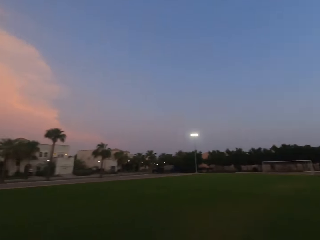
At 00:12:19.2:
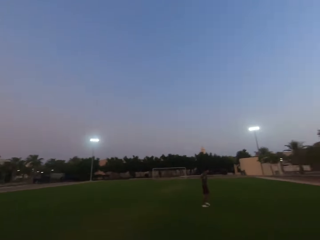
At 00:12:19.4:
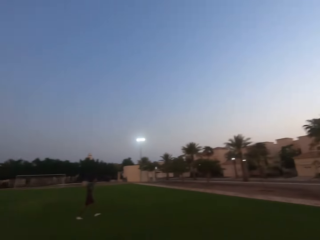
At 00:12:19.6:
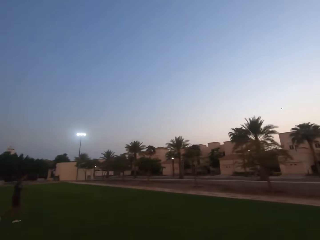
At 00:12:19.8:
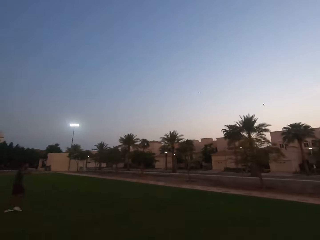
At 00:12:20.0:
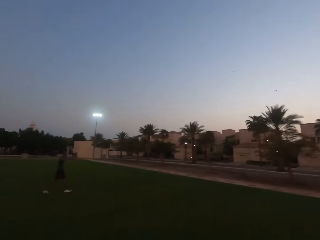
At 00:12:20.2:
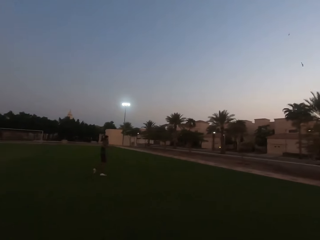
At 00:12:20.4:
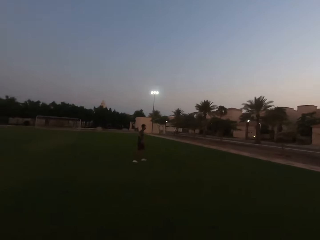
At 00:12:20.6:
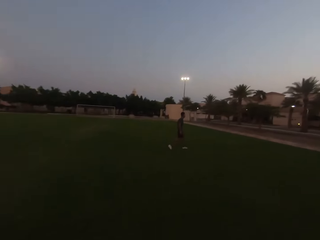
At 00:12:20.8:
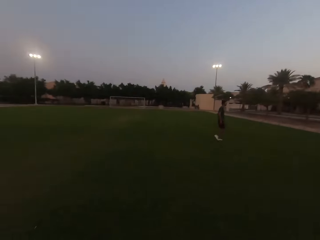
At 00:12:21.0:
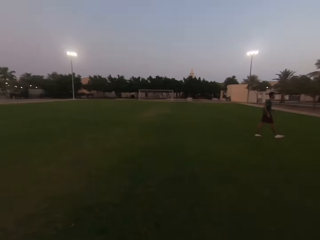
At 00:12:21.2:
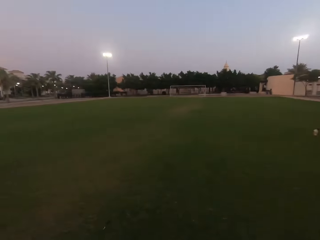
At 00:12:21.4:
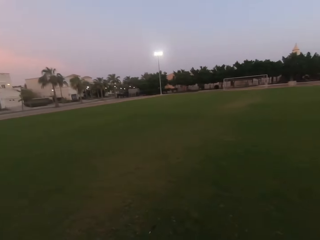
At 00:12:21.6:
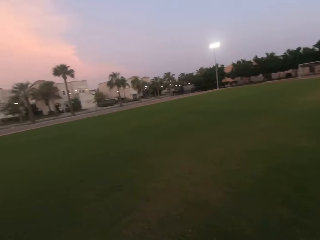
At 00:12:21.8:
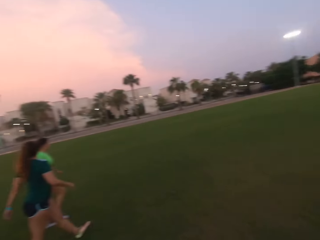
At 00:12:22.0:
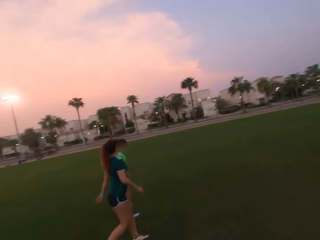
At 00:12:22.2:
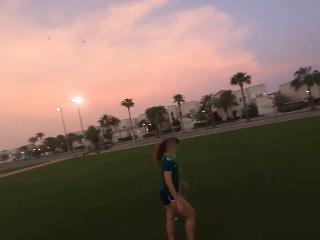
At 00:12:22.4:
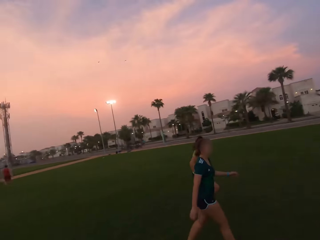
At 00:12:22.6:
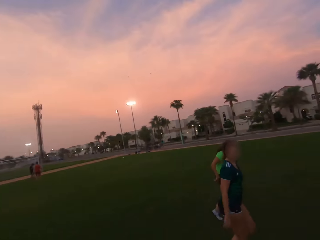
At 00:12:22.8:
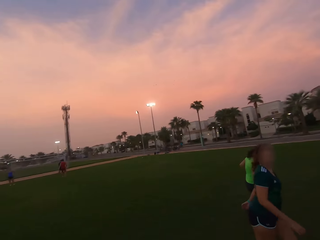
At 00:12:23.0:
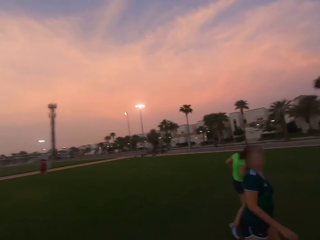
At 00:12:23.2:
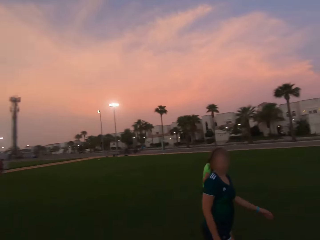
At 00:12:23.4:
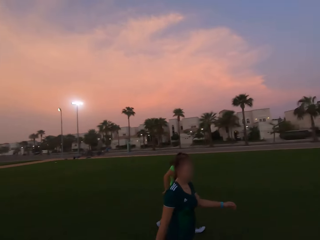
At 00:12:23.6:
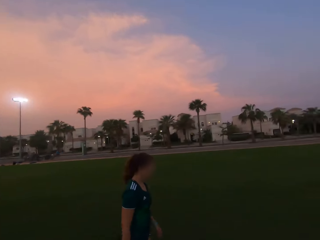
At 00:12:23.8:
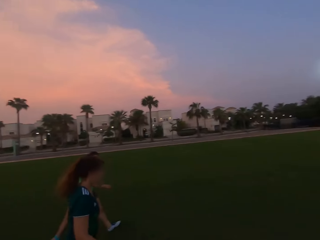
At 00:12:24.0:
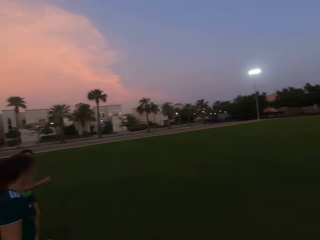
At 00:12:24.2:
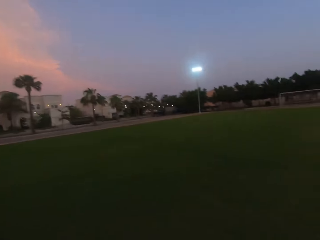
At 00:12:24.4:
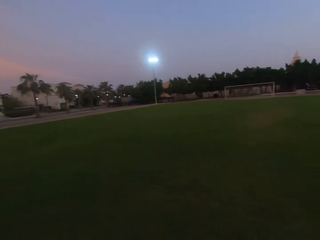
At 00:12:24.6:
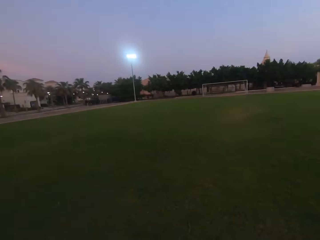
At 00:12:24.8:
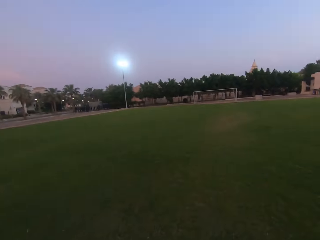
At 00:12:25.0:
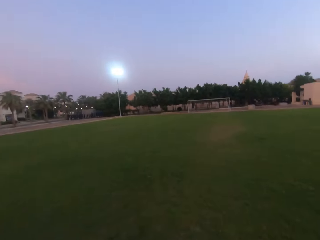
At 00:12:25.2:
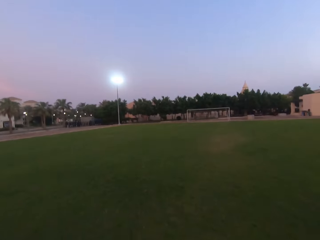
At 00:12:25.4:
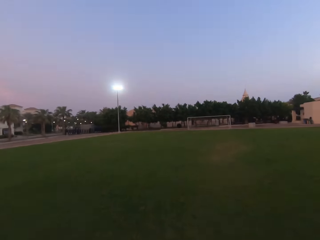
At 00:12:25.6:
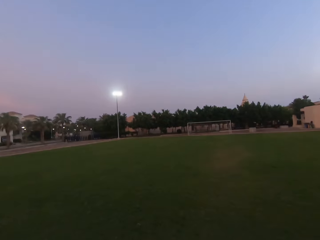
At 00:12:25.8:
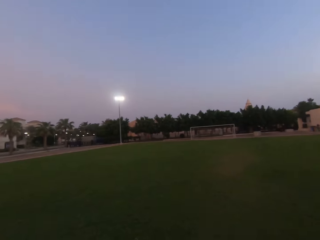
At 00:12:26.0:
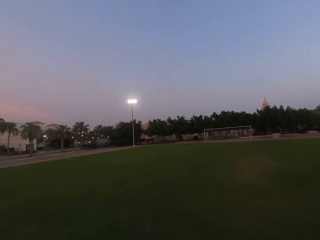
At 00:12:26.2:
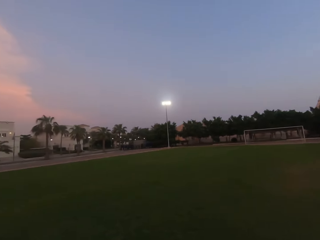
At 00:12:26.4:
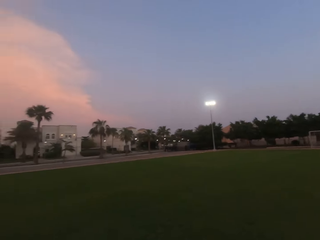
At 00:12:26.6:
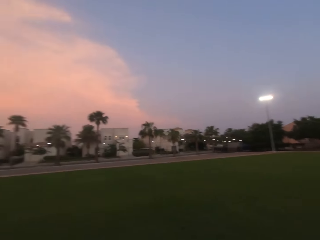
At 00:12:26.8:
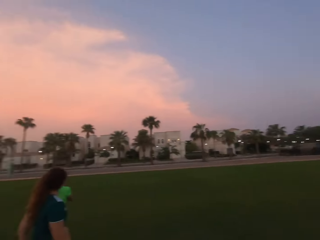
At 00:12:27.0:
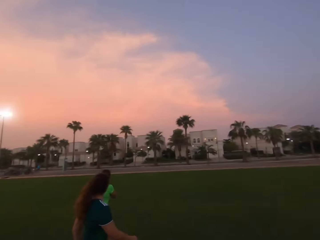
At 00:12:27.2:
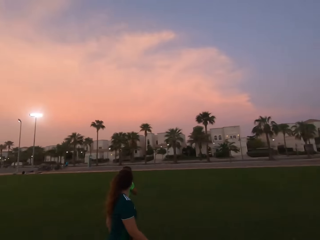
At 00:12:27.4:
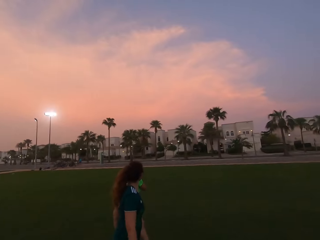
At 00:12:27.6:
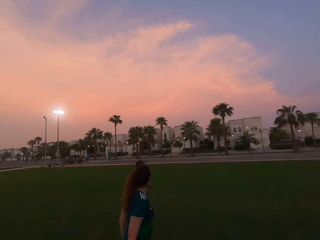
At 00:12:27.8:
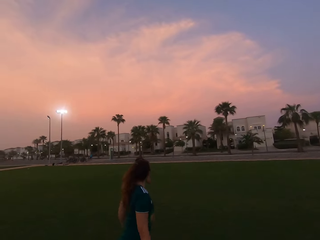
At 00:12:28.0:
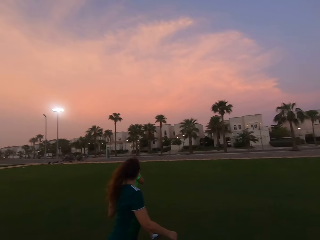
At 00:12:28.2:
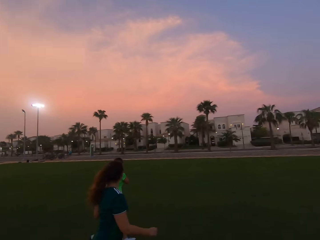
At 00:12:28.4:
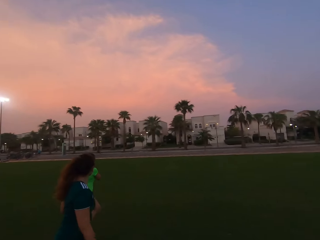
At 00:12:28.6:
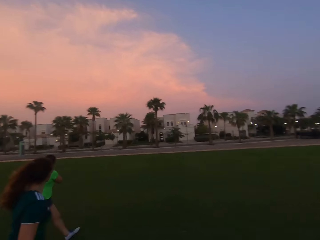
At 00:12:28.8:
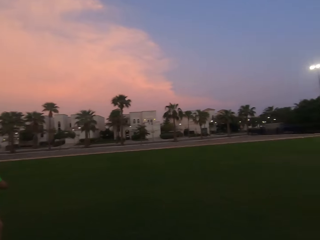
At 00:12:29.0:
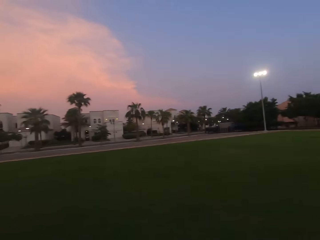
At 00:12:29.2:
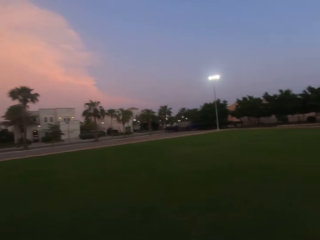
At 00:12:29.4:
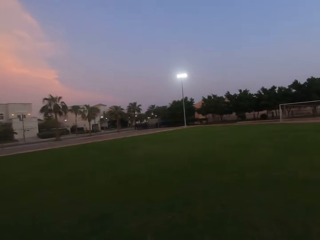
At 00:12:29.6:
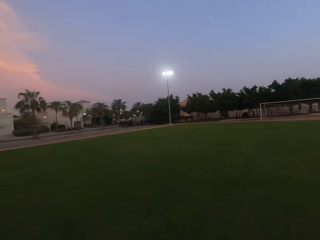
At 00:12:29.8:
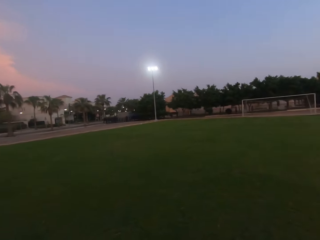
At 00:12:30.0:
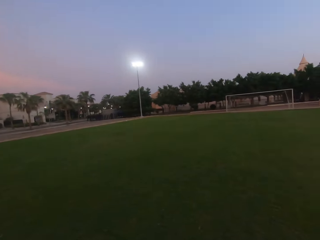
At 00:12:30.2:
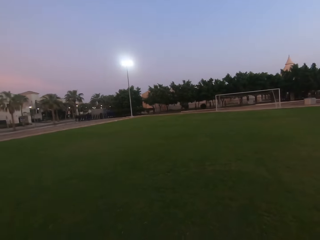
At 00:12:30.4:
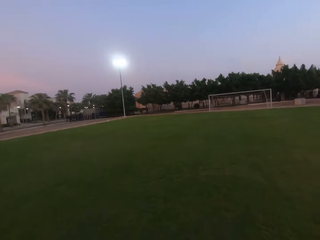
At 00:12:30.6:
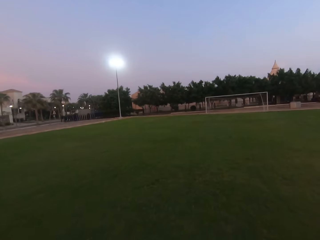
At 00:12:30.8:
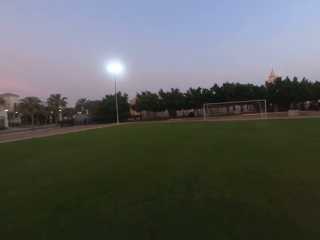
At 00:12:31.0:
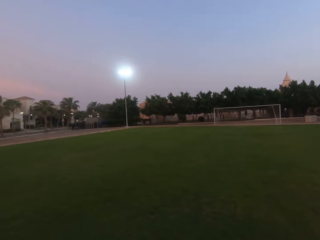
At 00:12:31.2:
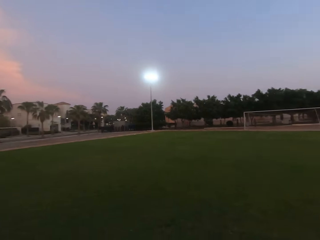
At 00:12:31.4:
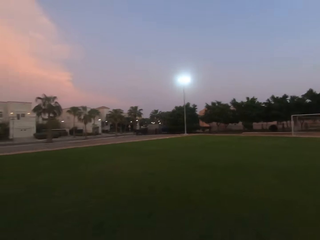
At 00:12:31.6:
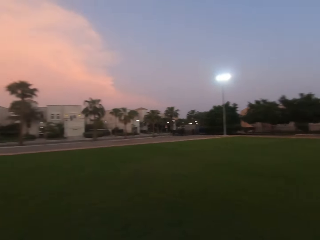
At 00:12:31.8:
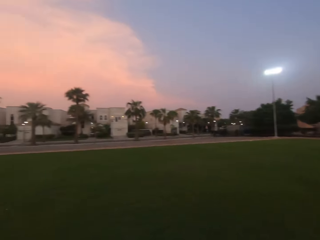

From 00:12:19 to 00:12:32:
The camera wearer turns around. They walk forward. They look left. They look forward.

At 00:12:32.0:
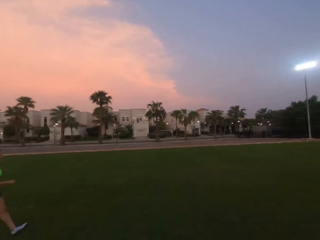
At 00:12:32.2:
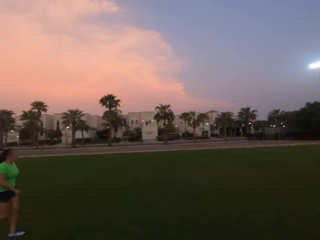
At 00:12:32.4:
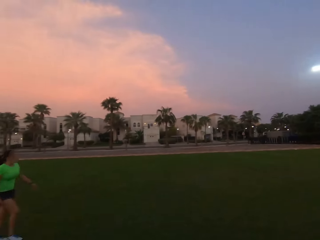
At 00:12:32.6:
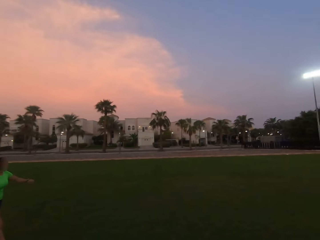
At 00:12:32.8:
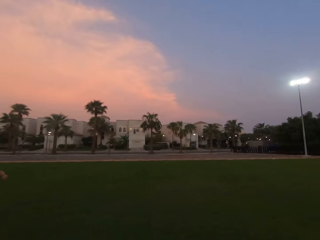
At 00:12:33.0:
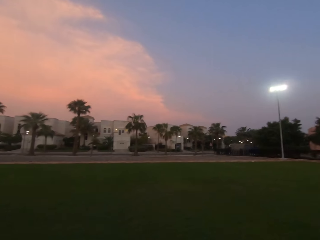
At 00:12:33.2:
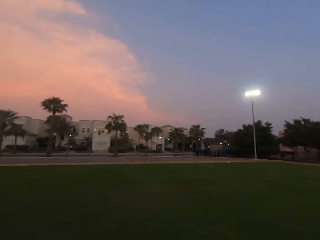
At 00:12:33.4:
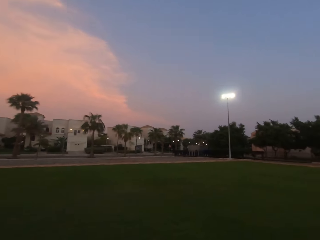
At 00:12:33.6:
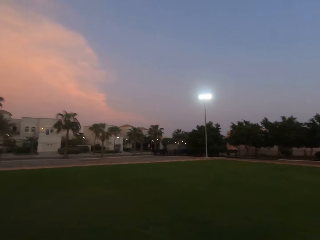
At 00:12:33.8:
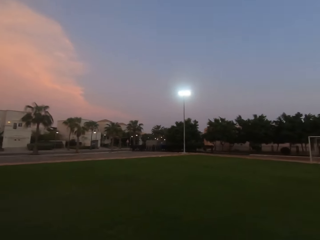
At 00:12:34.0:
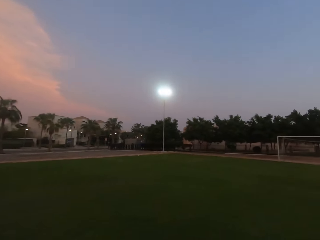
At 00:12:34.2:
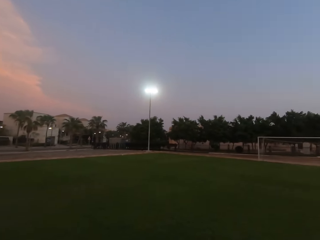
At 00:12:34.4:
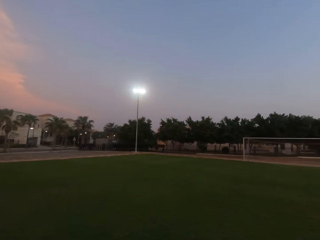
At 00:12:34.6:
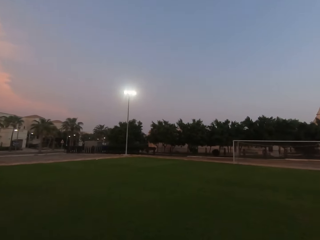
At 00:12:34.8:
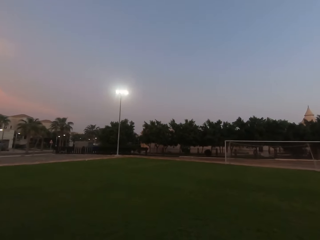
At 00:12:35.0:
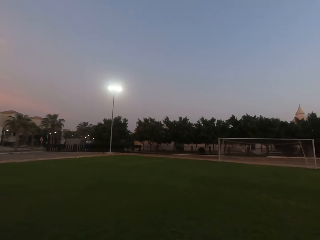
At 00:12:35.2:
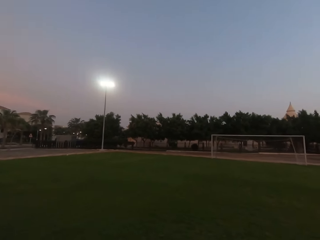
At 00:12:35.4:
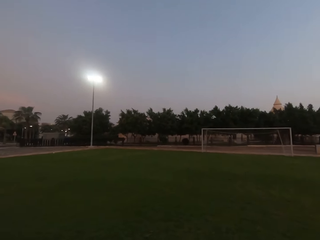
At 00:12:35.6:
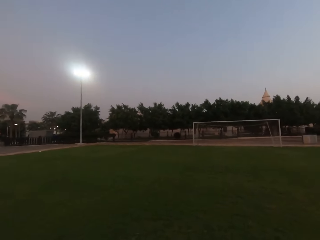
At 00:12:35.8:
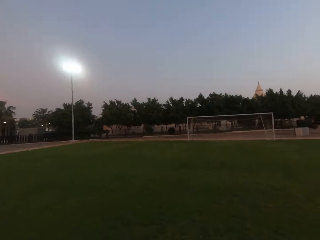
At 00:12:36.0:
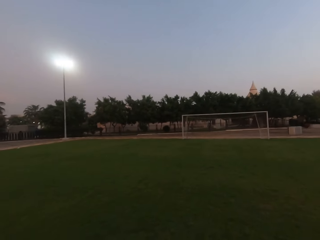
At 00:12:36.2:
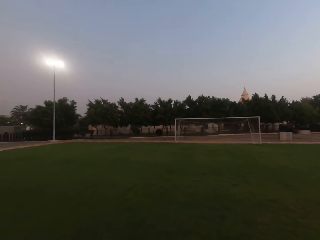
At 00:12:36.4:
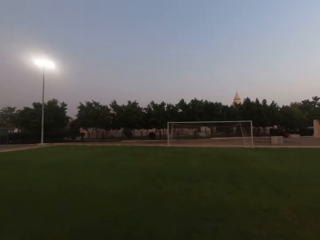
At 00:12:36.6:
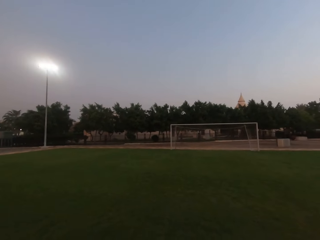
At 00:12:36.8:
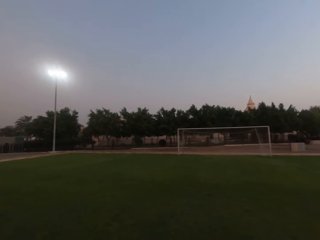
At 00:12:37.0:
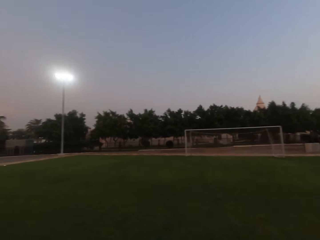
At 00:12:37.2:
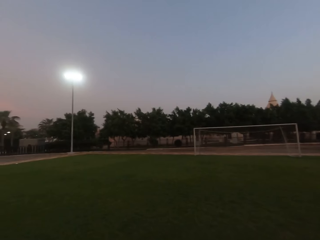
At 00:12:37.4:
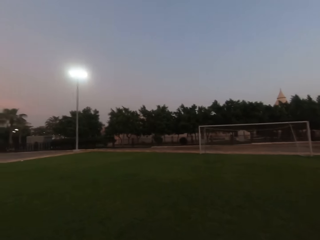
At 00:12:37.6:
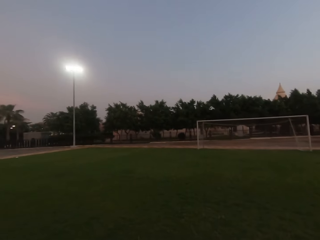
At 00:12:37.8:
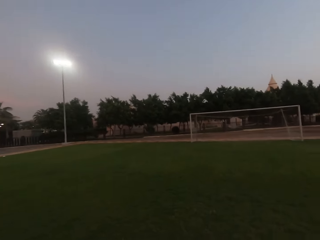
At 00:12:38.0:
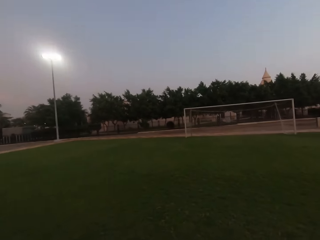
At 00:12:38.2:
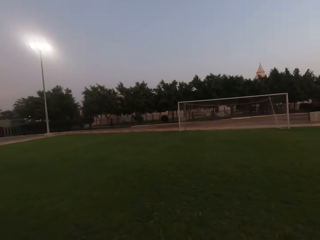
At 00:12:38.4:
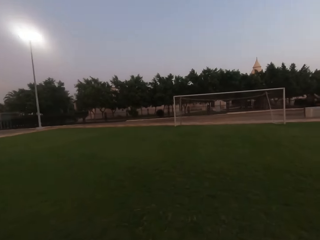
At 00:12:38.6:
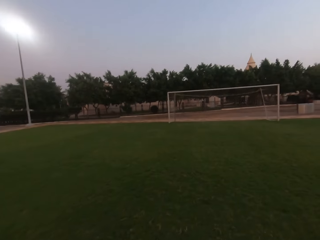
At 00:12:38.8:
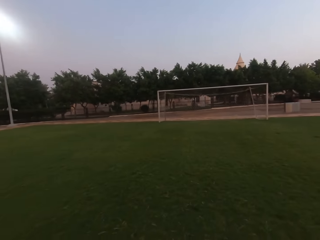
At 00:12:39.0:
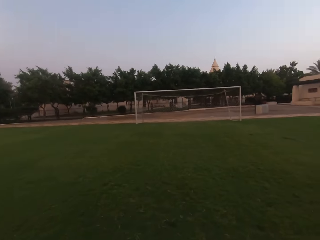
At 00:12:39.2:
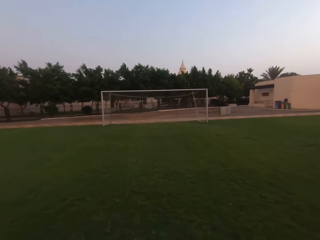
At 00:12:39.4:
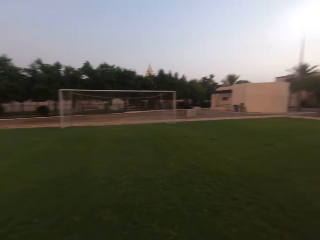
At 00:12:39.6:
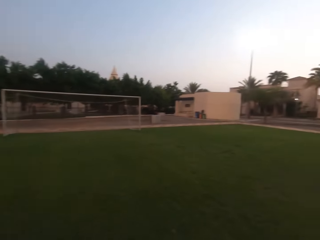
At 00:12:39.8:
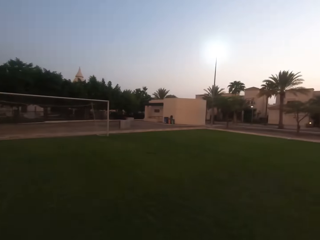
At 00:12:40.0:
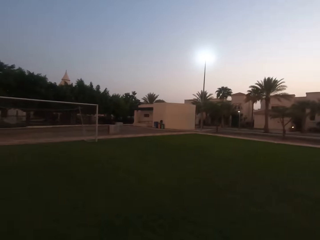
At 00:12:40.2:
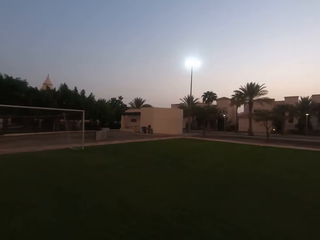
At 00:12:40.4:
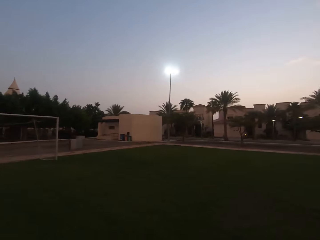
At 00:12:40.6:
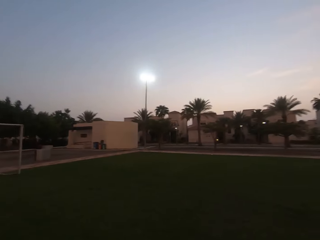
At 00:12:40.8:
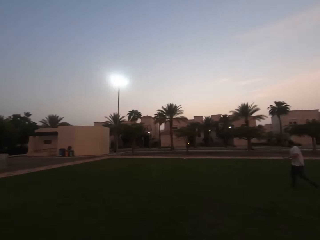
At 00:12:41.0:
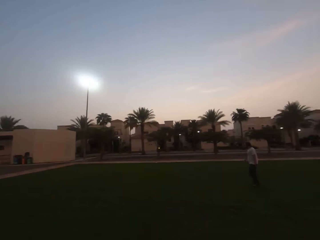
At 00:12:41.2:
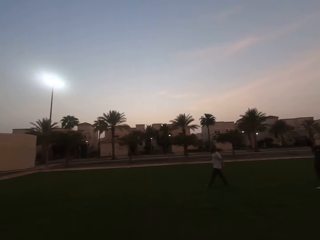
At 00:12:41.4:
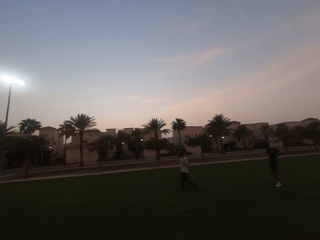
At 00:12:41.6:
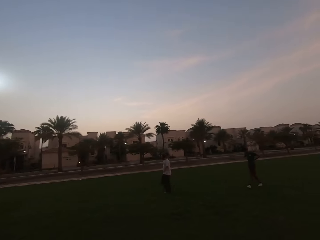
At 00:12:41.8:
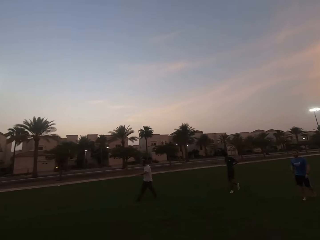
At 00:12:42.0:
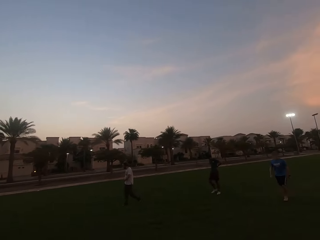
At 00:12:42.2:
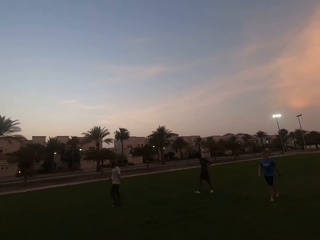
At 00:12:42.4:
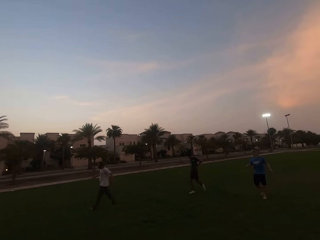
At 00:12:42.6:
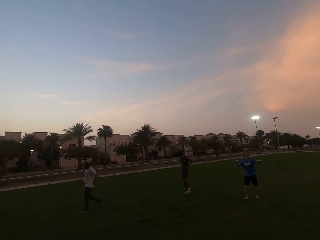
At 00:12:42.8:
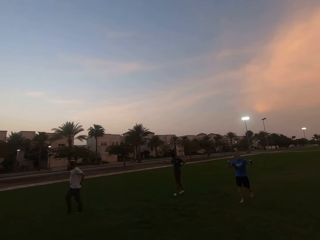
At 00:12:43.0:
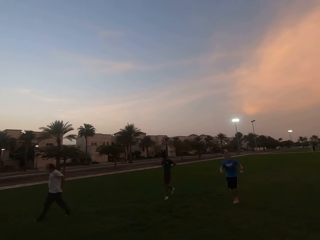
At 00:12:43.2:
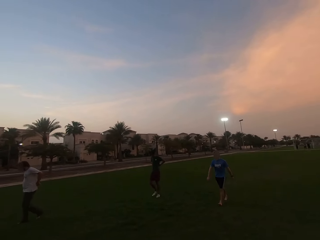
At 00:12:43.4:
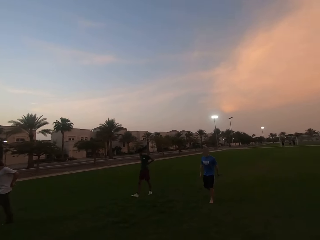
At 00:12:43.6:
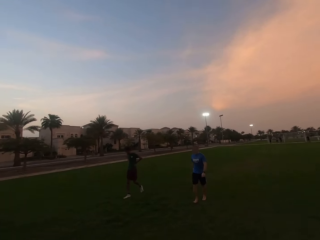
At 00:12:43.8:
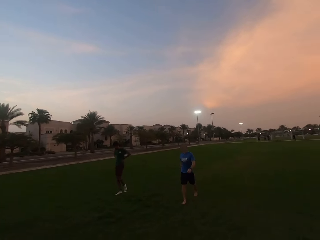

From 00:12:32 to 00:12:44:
The camera wearer looks left. They look forward. They walk forward. They turn forward. A man converses with the camera wearer.
